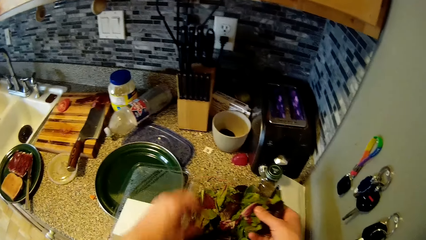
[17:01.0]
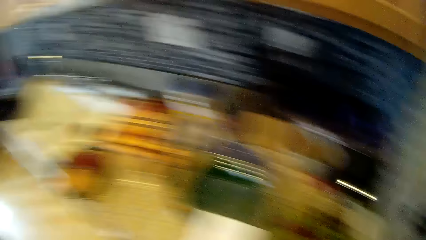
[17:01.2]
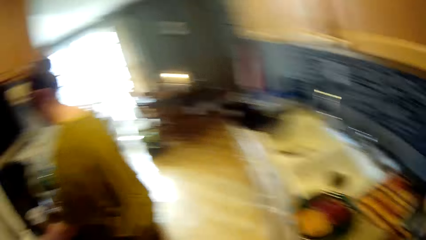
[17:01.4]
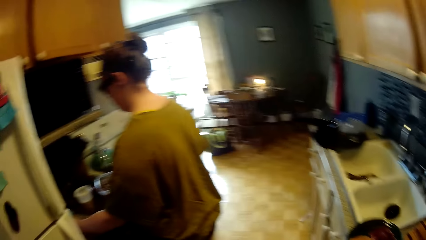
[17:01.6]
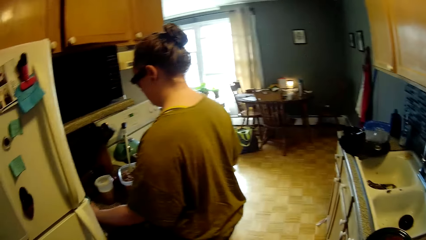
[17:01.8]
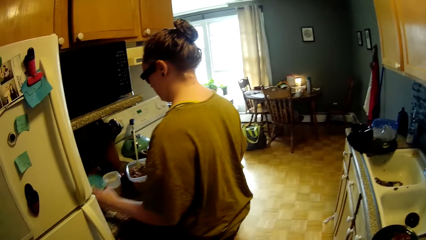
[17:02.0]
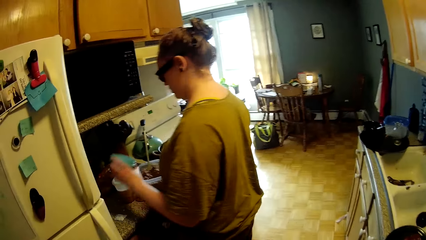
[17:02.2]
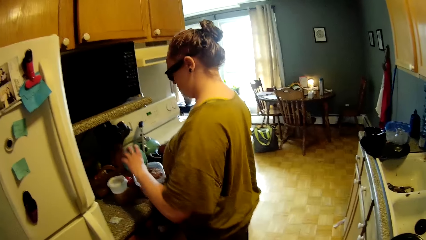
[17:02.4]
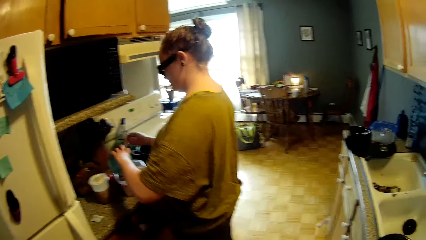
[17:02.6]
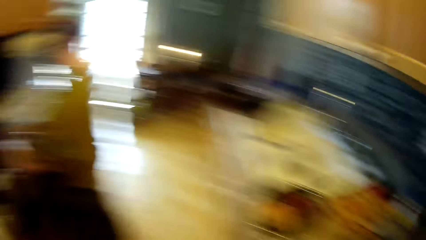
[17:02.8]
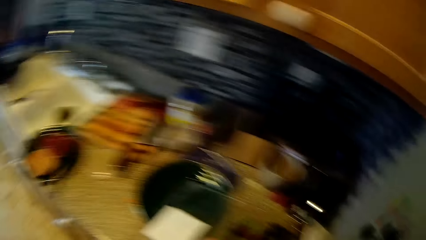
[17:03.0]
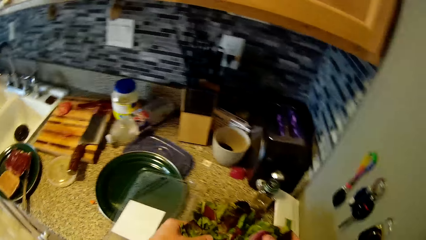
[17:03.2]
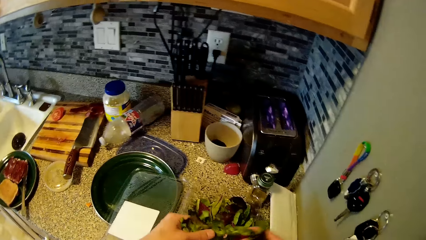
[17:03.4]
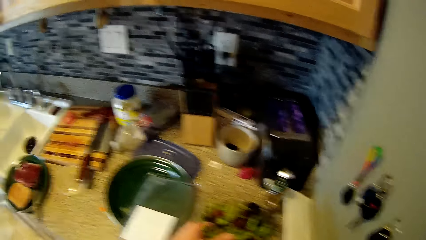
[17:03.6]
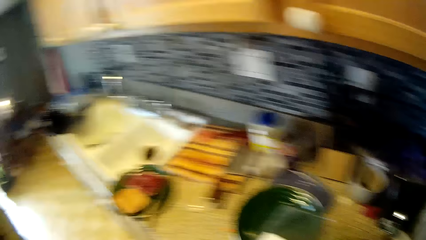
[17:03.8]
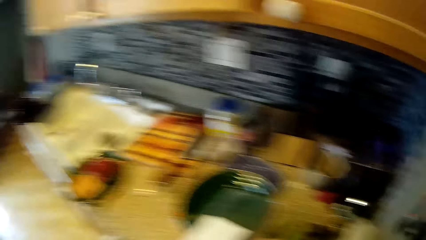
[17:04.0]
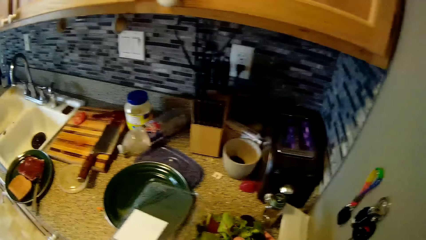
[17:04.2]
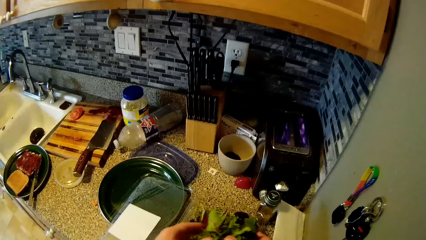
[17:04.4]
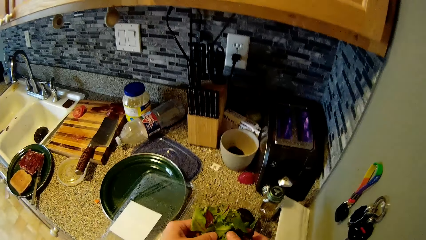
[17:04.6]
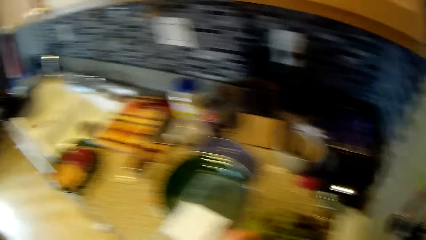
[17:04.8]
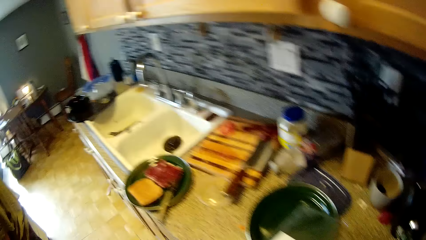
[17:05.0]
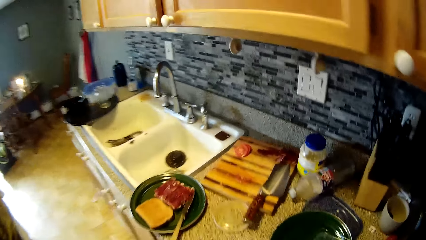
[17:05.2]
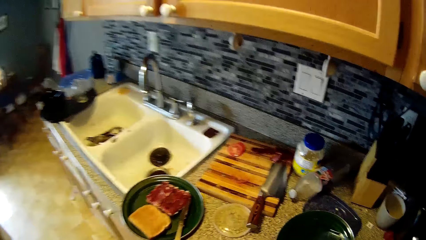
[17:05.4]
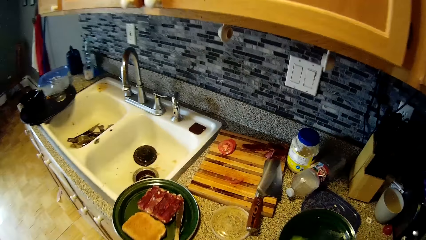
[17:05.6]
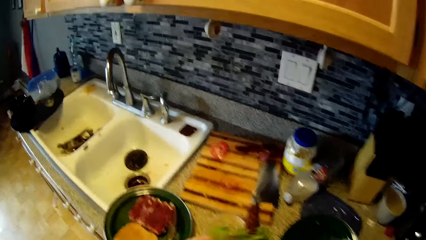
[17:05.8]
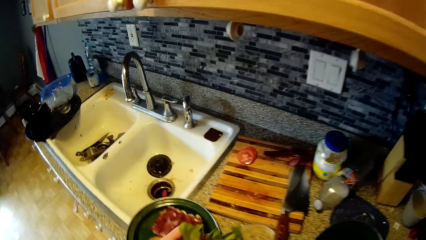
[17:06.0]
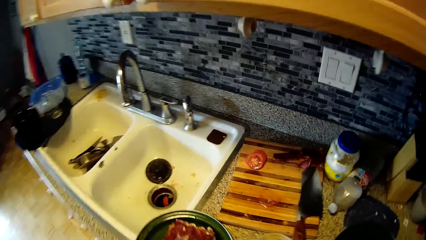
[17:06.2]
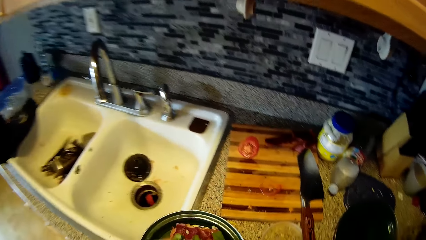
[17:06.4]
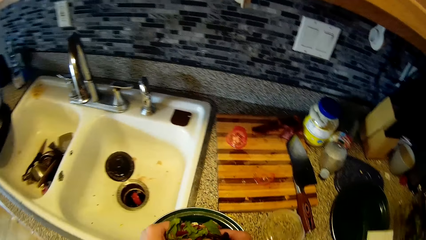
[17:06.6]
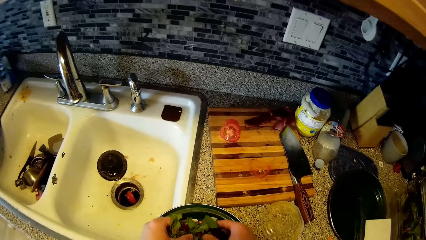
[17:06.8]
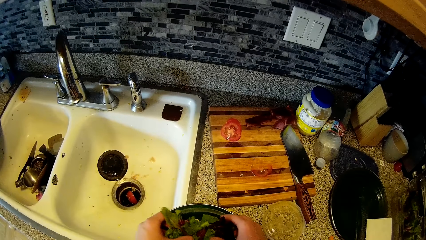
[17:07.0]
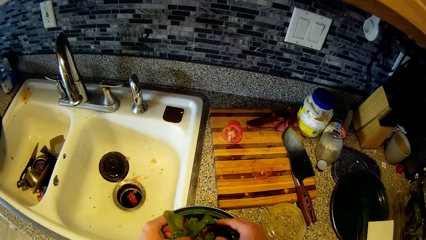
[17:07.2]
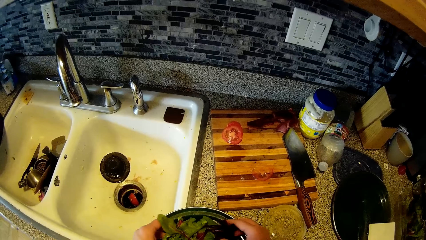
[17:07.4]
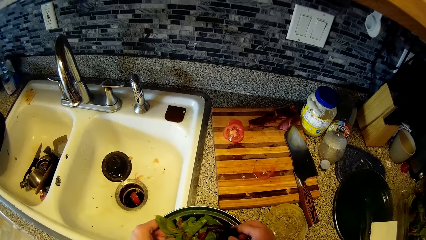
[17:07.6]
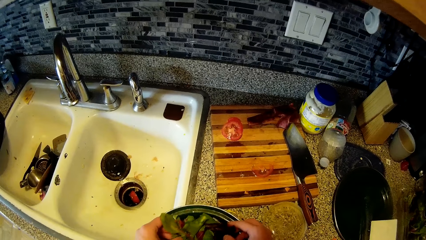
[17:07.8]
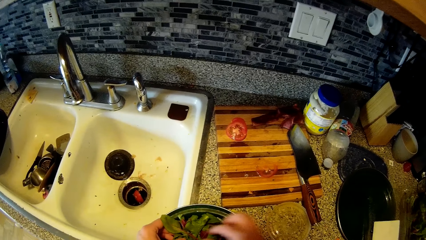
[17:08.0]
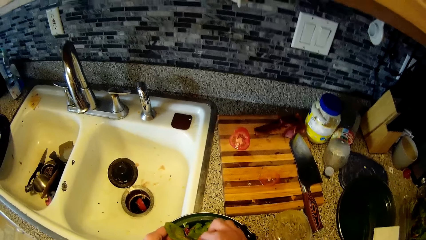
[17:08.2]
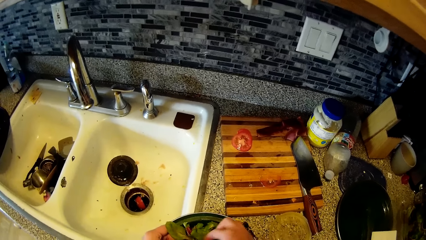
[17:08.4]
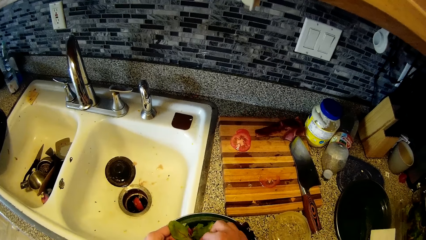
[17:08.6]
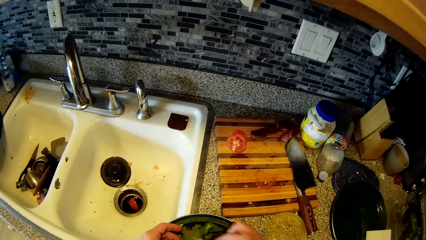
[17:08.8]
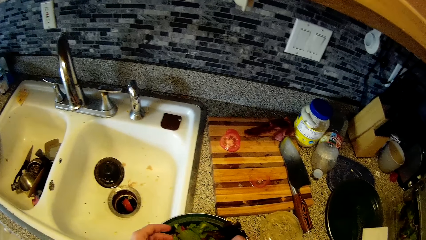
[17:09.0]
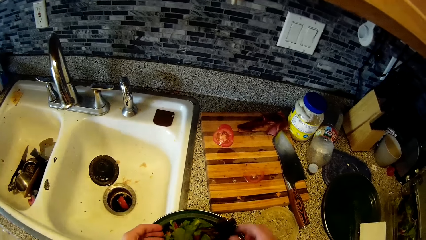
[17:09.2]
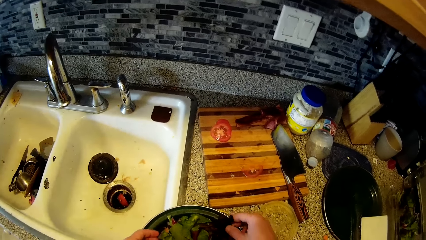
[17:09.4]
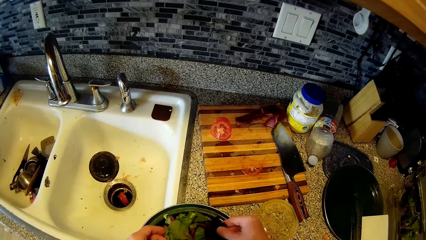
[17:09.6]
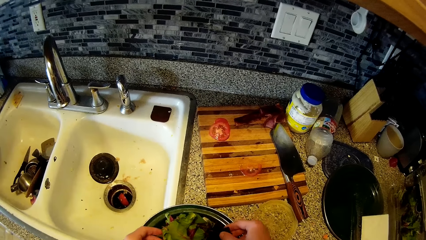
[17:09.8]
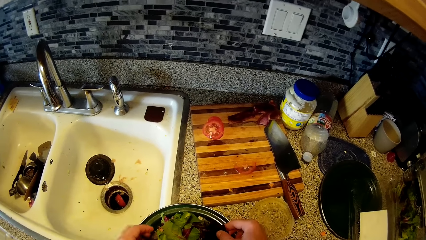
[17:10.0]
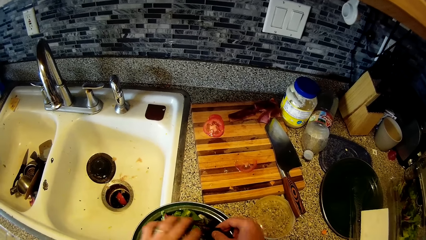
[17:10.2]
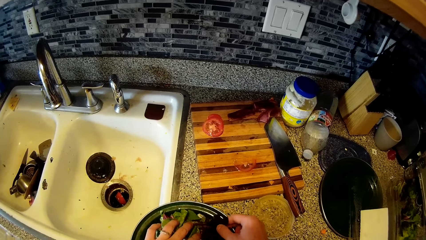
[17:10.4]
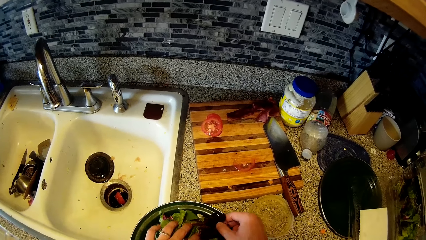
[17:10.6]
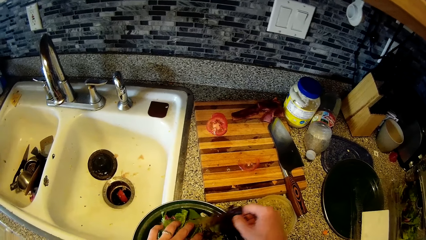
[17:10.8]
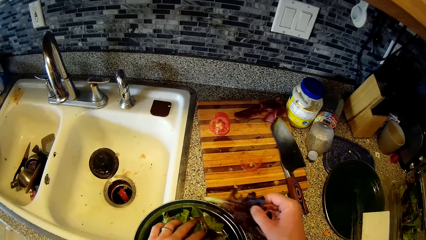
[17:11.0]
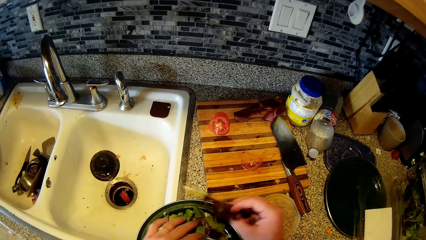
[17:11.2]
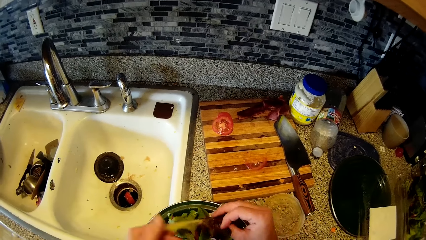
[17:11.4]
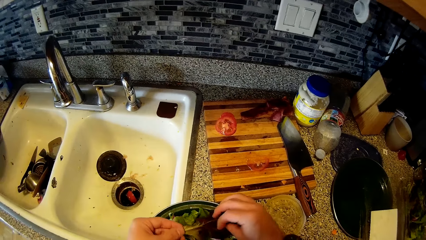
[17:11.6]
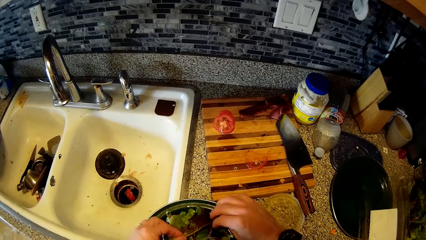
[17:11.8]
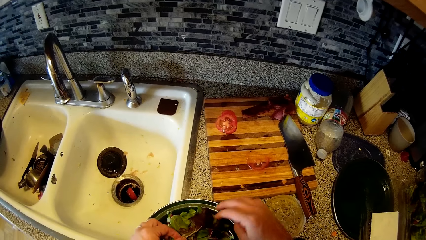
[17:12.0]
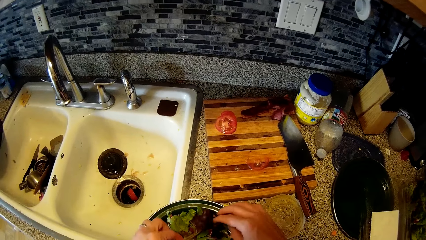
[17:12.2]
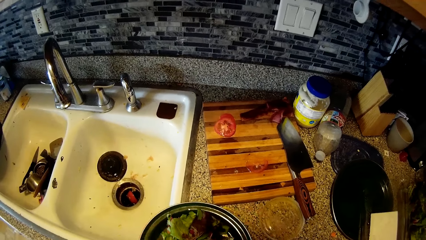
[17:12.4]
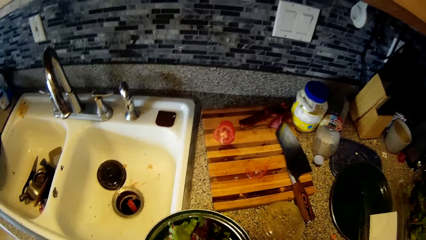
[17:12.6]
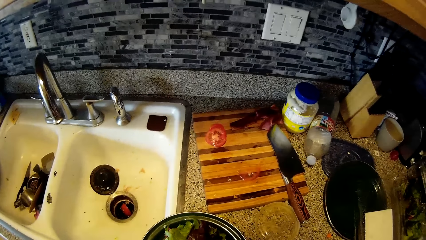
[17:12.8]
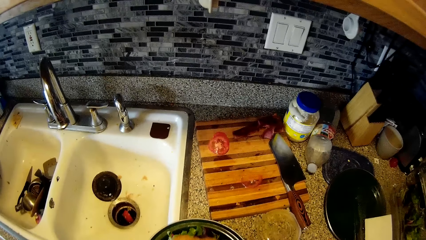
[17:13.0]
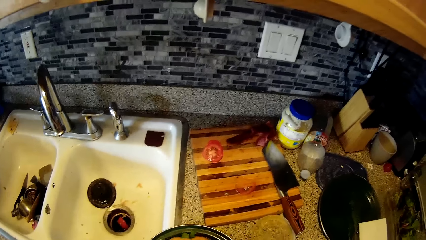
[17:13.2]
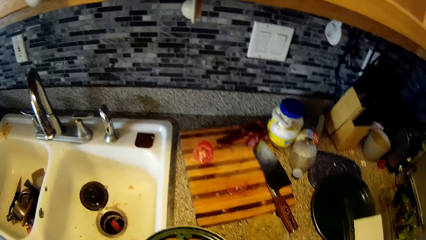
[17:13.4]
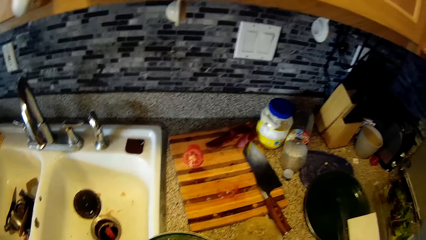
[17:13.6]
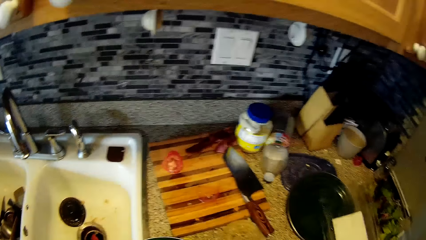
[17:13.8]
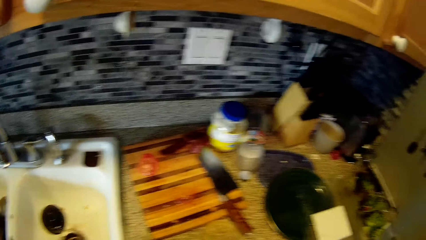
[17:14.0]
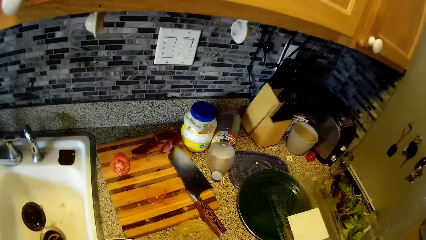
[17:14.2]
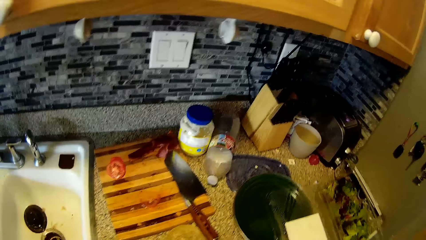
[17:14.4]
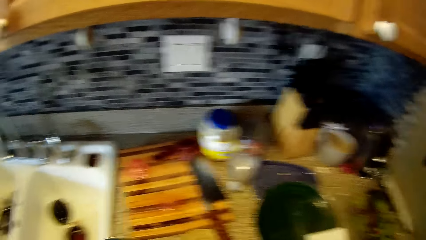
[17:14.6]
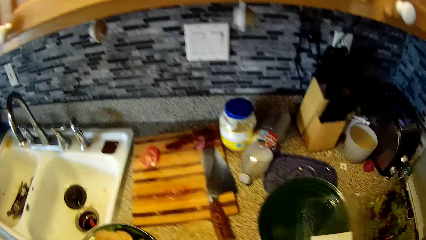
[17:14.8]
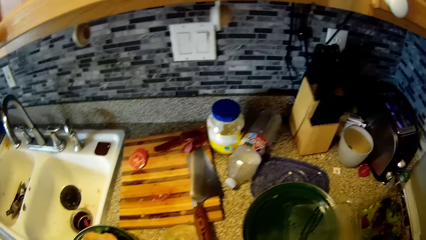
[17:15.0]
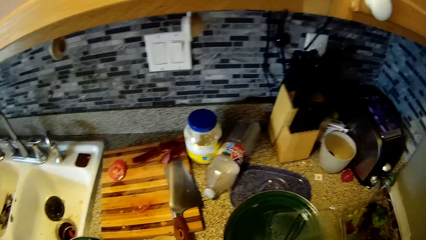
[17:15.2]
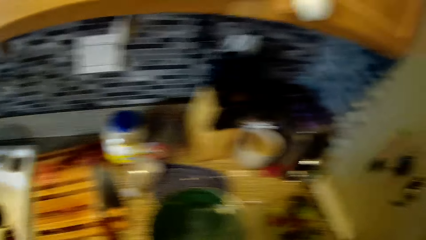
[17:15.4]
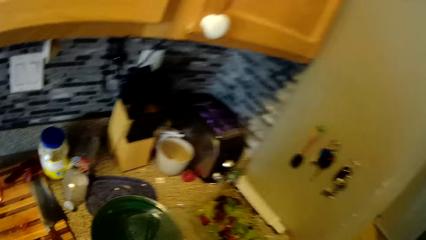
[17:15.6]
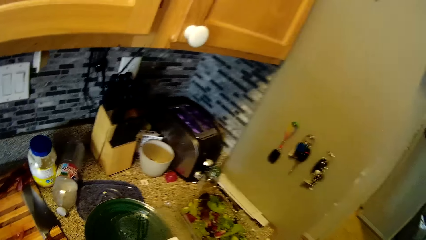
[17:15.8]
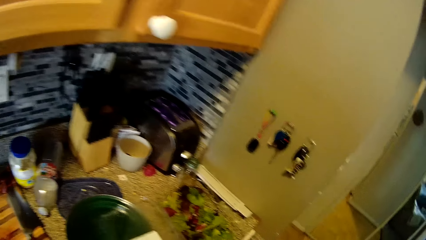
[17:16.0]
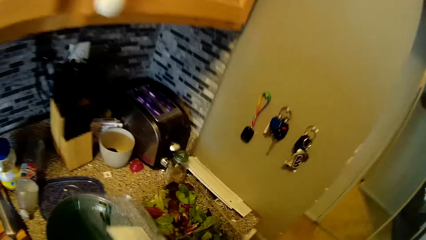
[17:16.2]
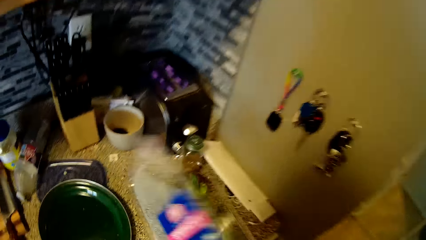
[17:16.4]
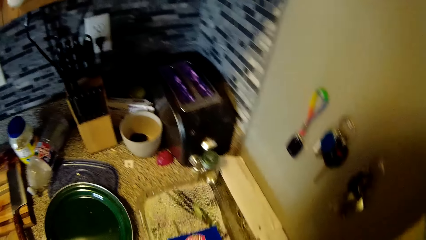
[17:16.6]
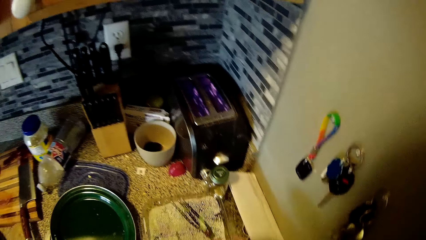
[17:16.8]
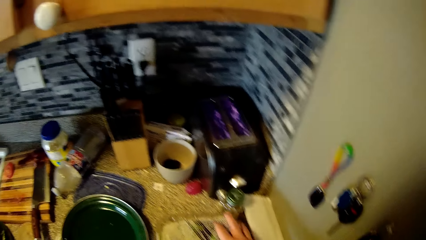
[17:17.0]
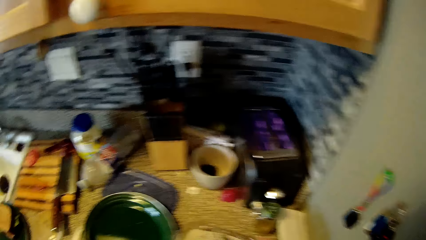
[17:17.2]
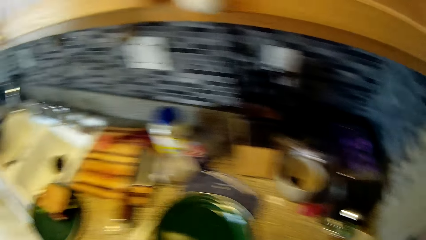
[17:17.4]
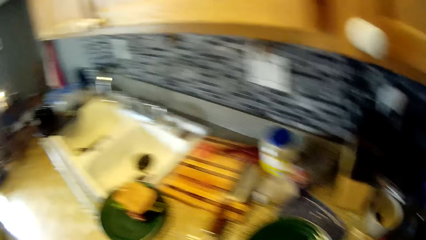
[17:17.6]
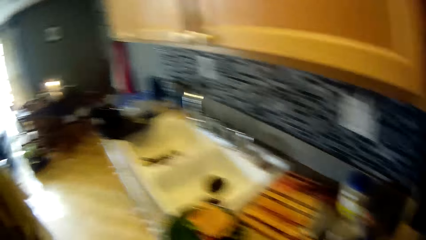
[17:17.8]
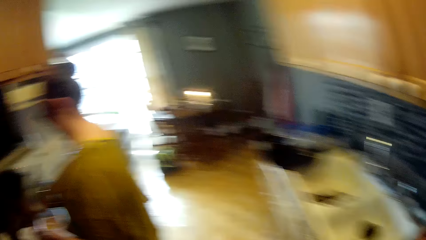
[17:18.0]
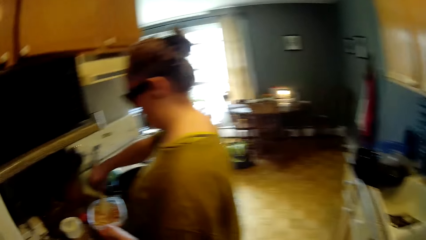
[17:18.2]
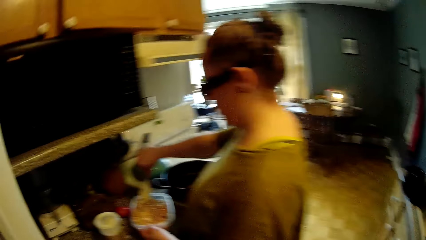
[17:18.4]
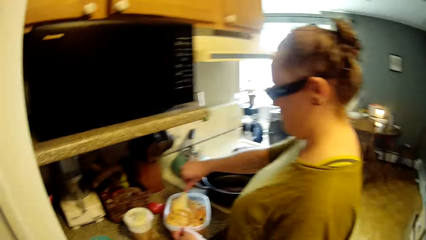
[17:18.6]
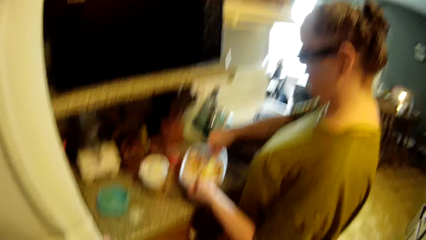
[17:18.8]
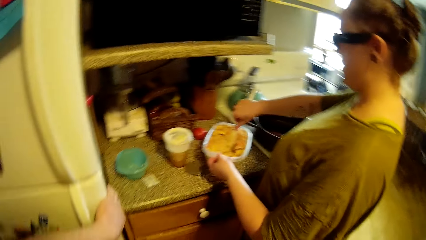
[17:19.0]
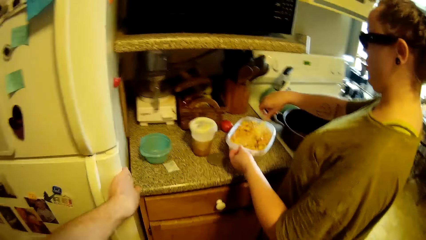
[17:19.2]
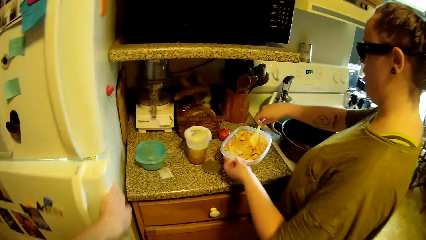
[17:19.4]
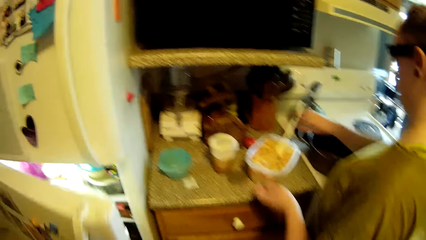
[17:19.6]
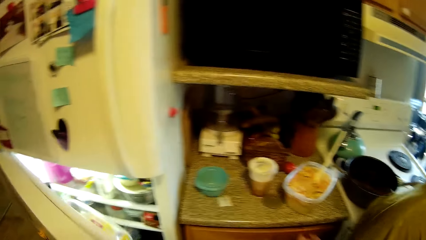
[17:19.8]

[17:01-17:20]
The woman picks a cup on the kitchen cabinet with her left hand. She pours liquid from the cup in her left hand into the bowl on the cabinet. The camera wearer spreads the vegetables on the meat in the fry pan with both hands. He interacts with the woman. He closes the bowl of vegetables on the cabinet with his right hand. He lifts the container from the counter top. The woman stirs food in a bowl with the turning stick in her right hand. The camera wearer opens the fridge with his left hand.
